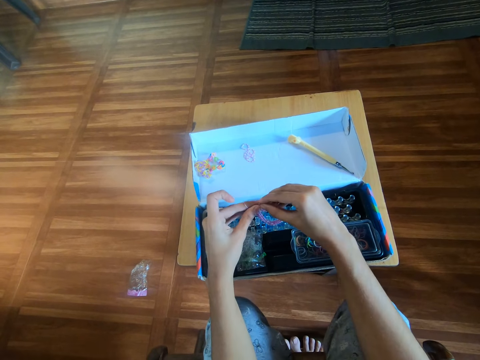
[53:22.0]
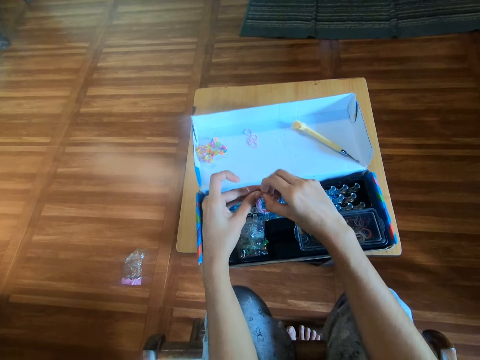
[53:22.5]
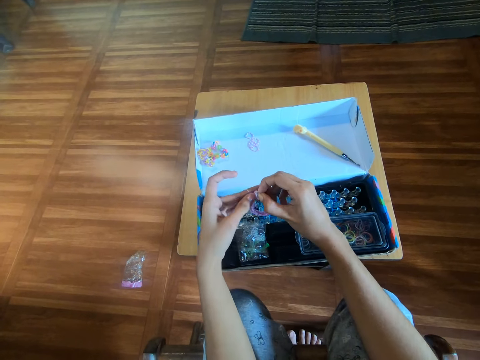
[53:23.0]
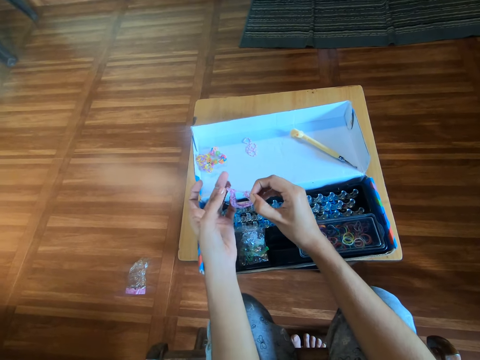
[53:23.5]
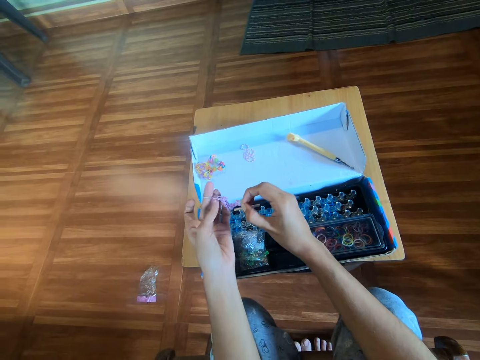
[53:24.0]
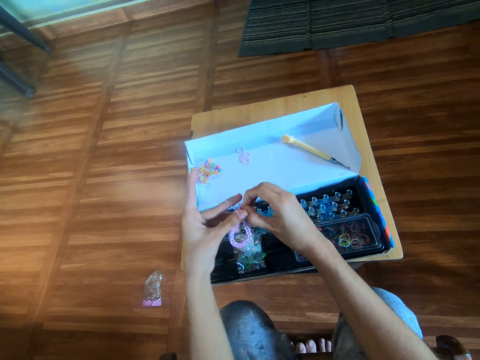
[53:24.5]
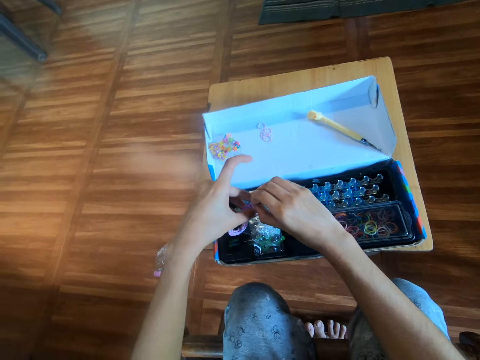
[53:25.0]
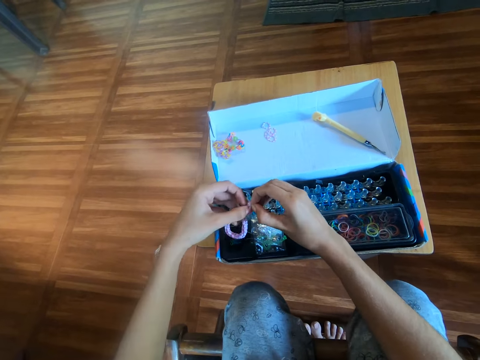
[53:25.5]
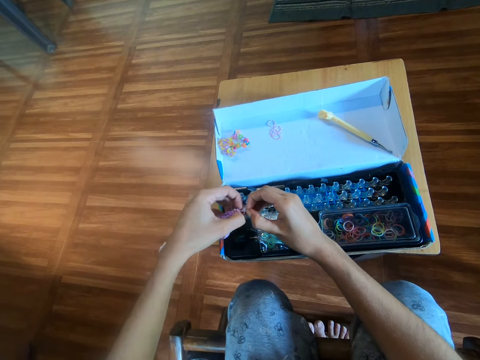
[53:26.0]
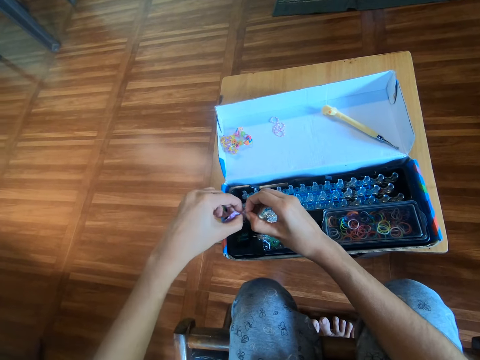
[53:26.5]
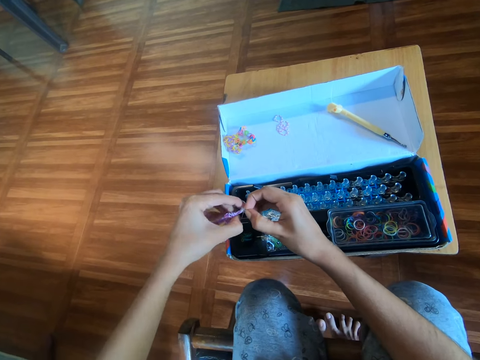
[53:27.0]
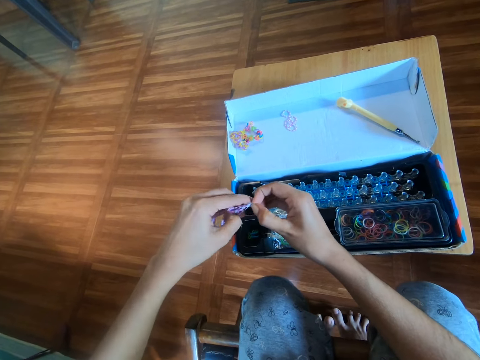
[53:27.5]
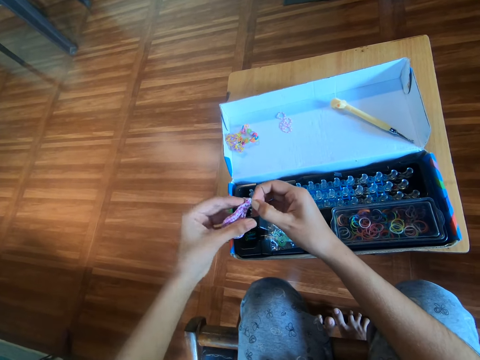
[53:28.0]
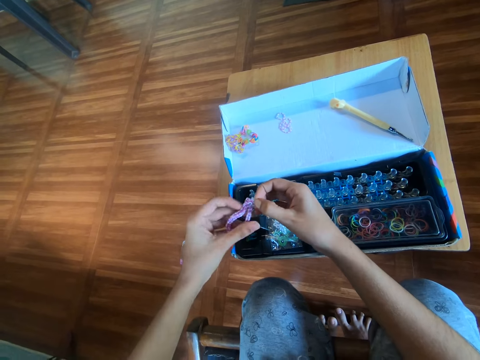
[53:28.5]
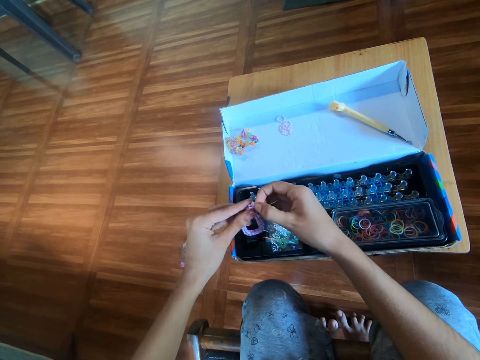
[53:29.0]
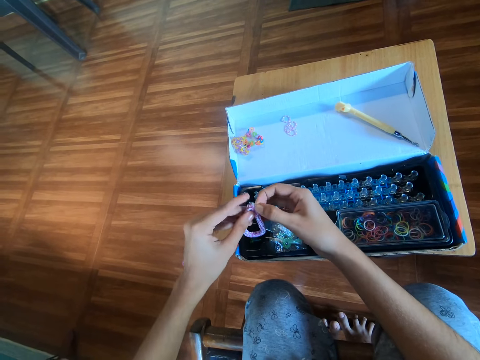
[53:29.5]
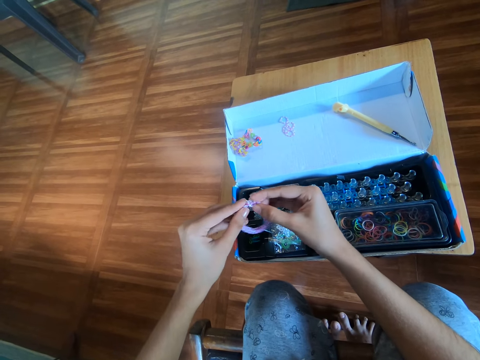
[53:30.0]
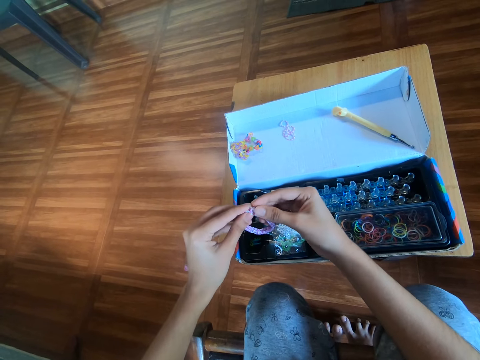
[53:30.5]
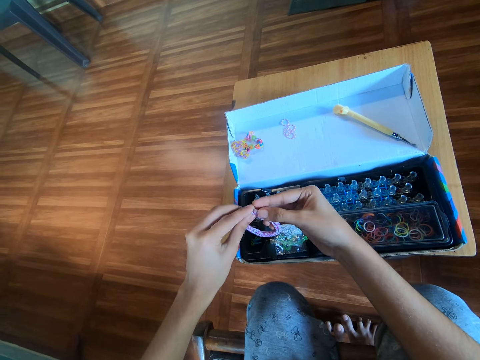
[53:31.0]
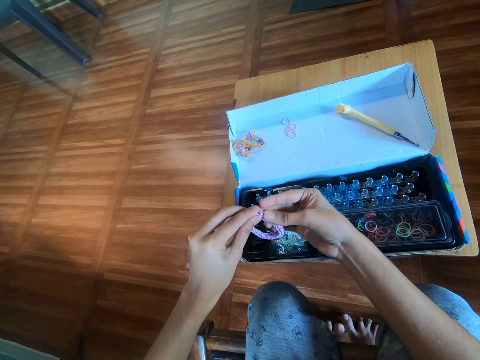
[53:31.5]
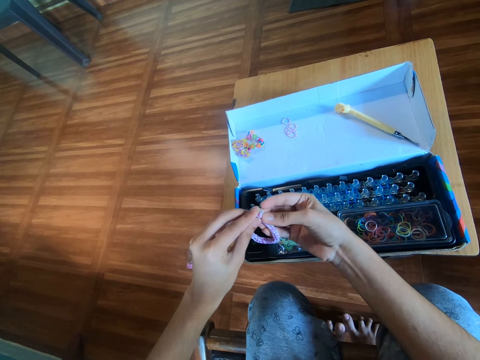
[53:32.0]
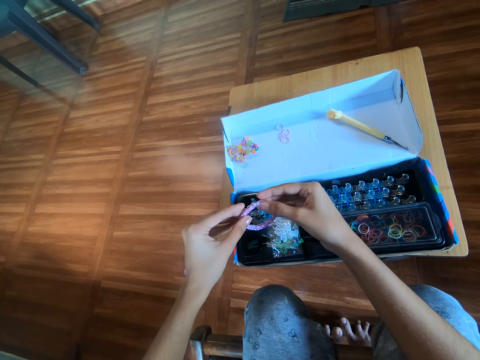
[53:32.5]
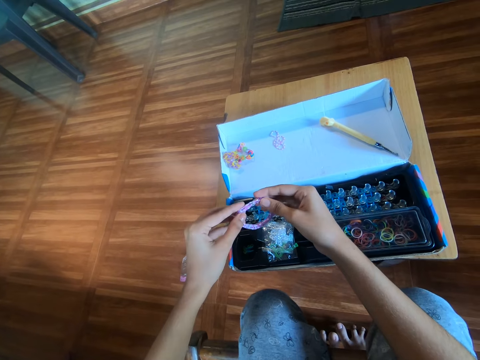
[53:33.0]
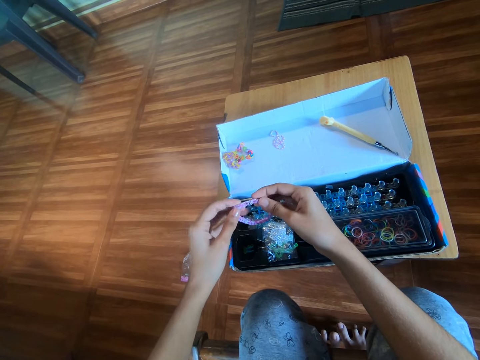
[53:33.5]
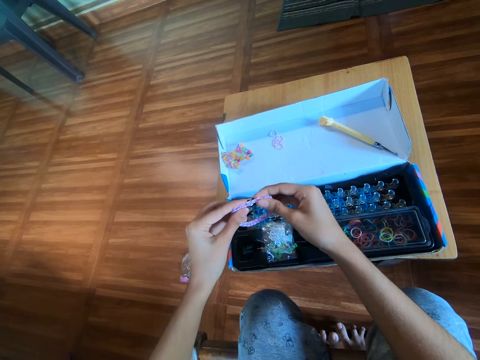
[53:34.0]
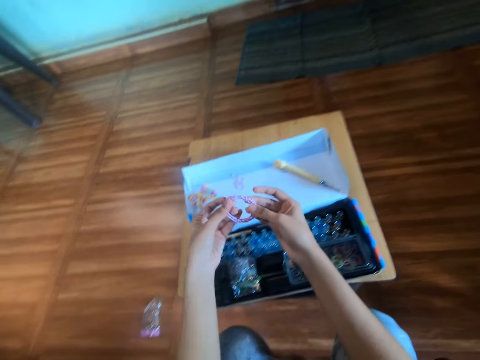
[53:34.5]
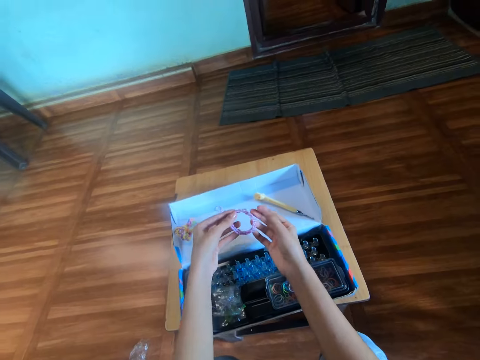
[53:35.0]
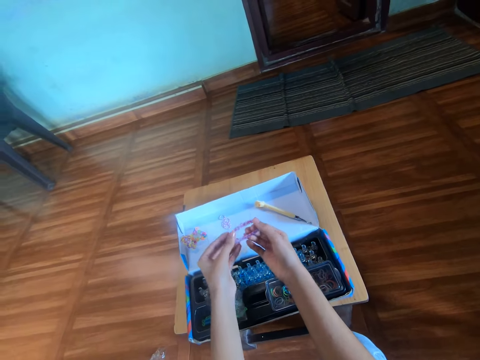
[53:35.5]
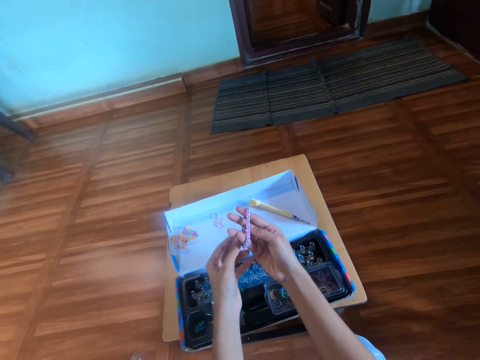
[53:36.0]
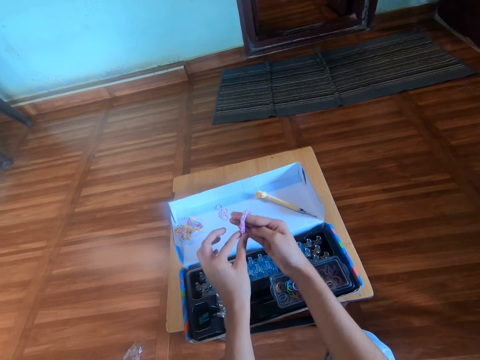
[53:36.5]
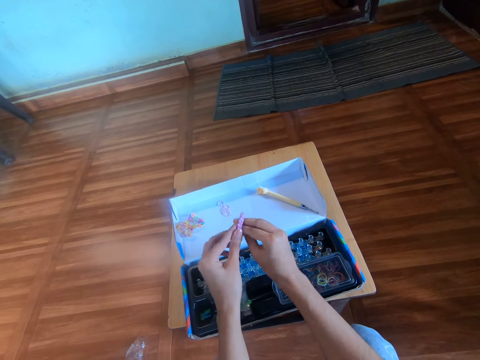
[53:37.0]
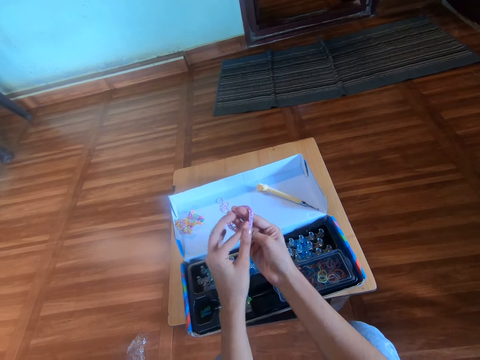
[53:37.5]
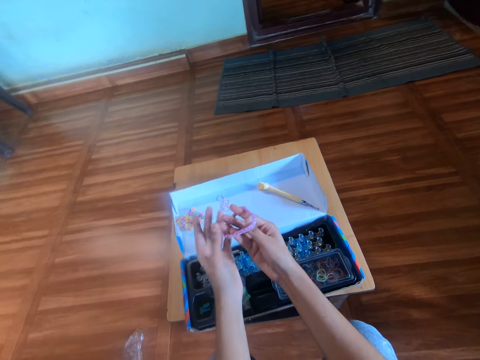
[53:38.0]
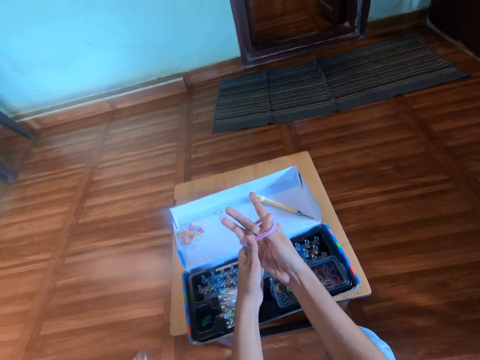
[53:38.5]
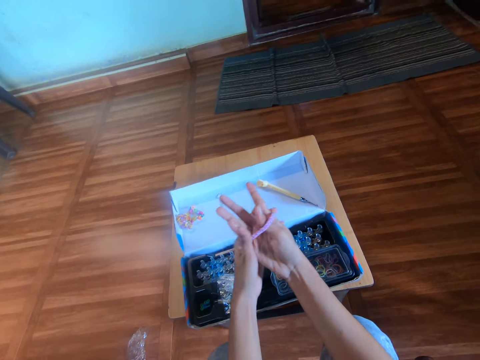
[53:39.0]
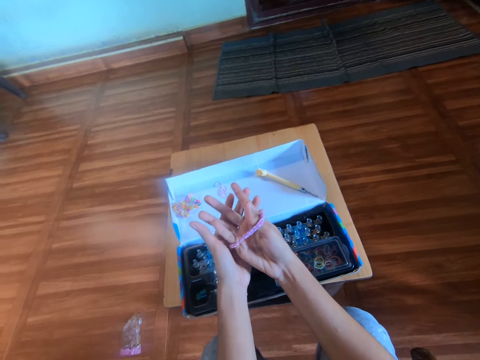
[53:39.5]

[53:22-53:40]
The camera wearer adjusts the clip with both hands. They wear the bracelet on the right hand on the left hand.

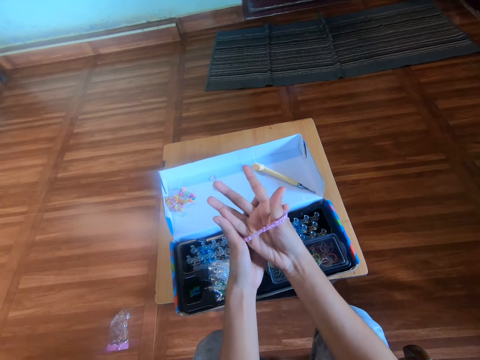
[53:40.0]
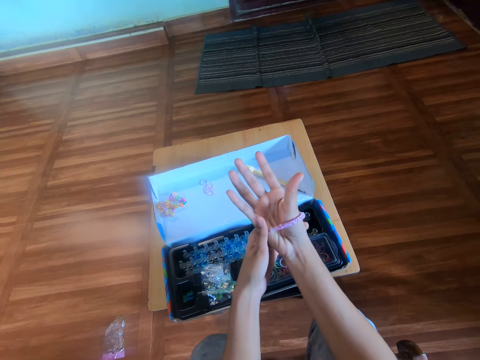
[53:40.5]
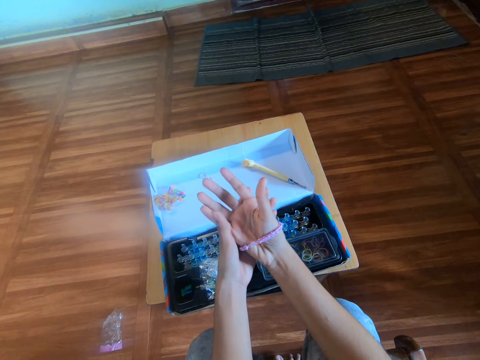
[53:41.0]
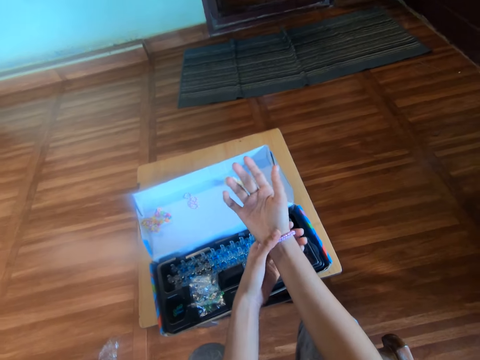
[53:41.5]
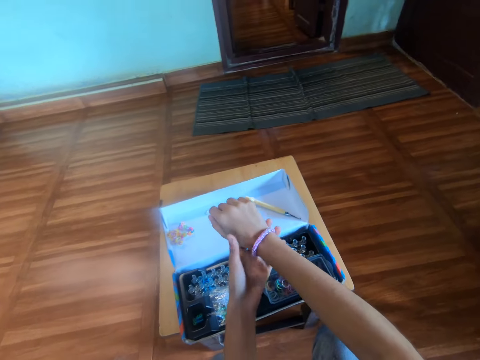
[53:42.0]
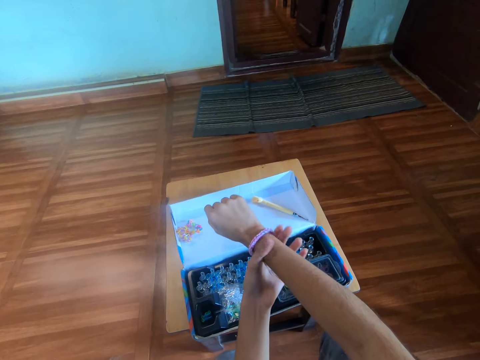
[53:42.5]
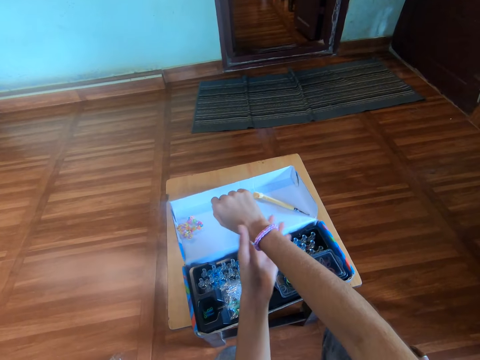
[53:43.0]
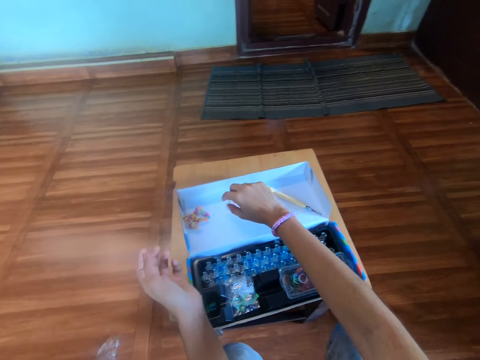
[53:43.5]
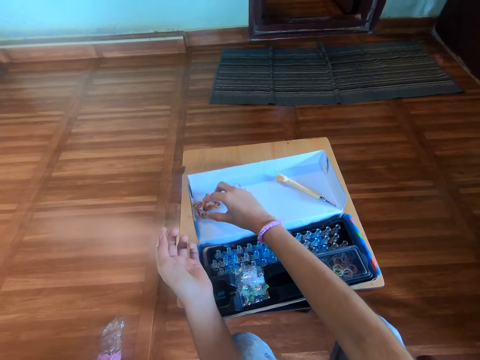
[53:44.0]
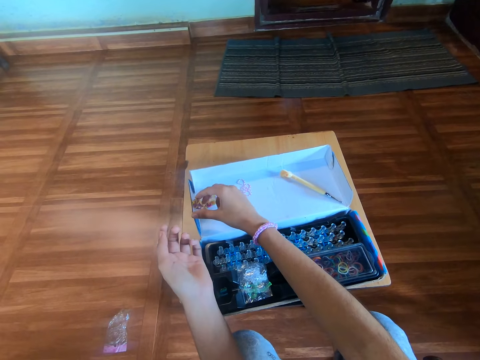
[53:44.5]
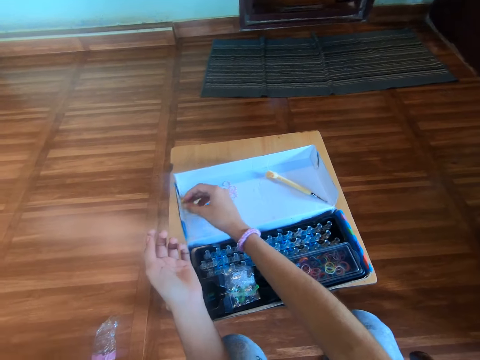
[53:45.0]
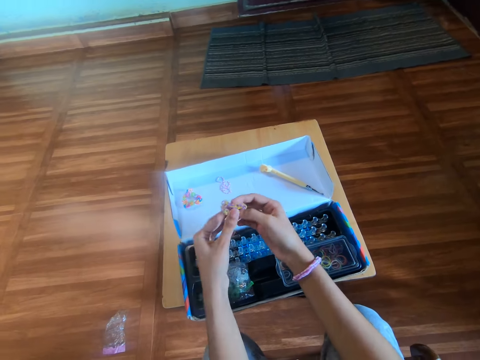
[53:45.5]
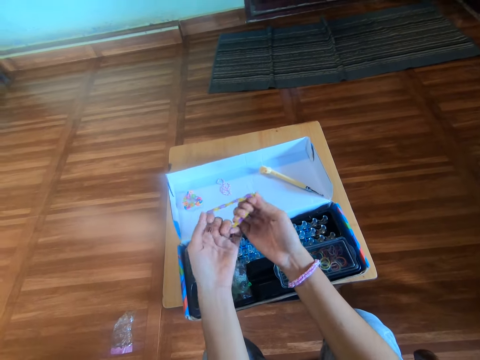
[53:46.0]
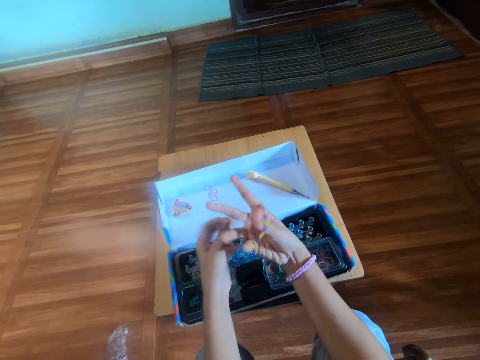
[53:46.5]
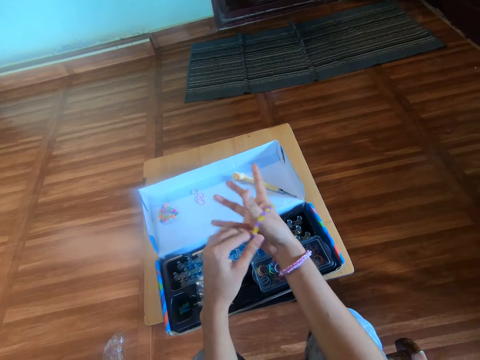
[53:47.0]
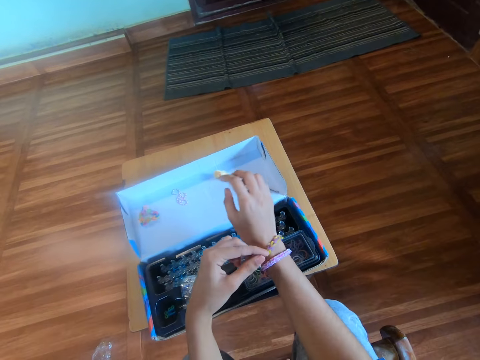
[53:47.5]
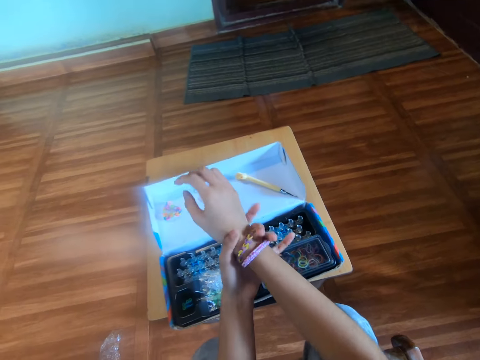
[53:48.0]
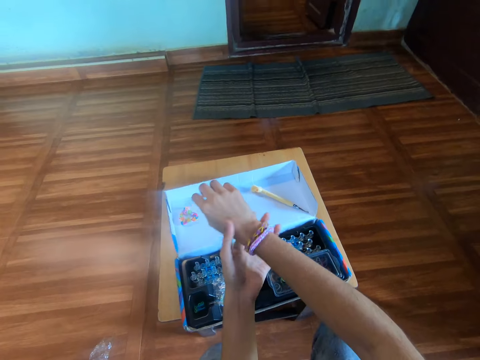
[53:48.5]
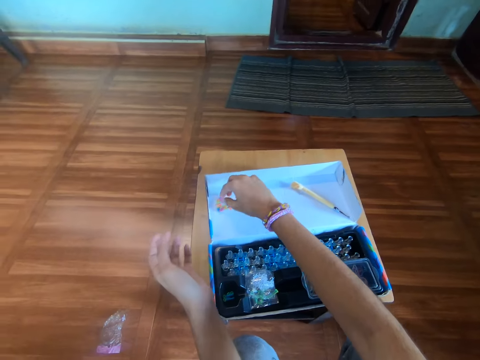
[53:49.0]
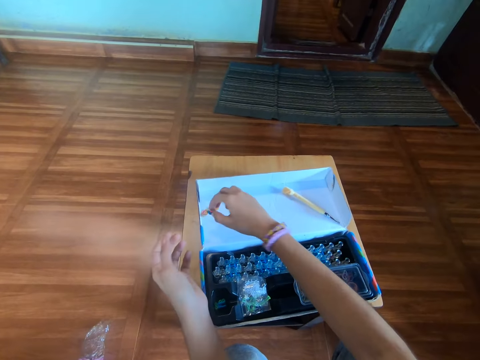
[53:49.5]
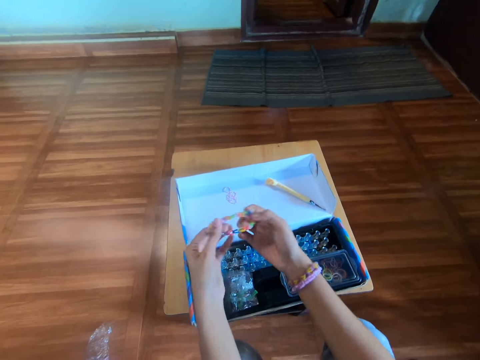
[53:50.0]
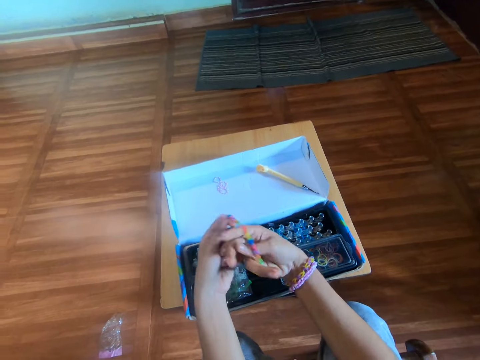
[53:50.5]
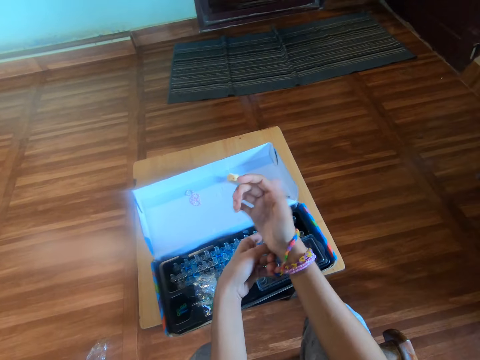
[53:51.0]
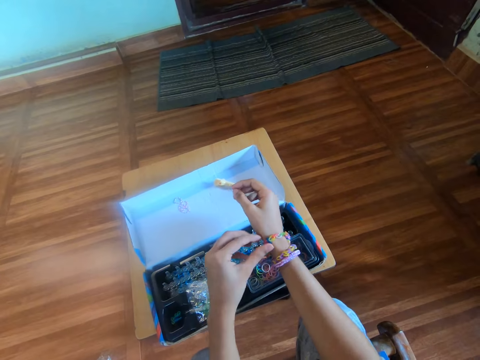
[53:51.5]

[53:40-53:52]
The camera wearer picks up a bracelet on the pack with the right hand. They wear the bracelet on the right hand on the left hand. They pick up a bracelet on the pack with the right hand. They wear the bracelet on the right hand on the left hand.
